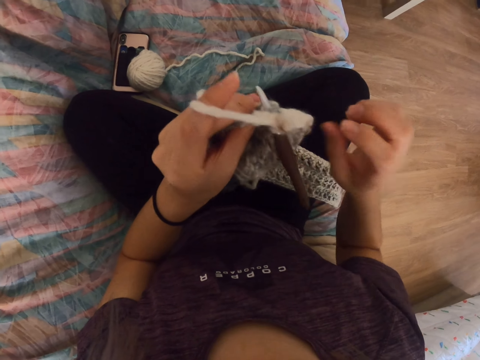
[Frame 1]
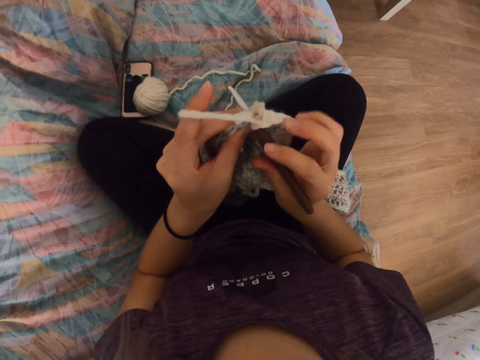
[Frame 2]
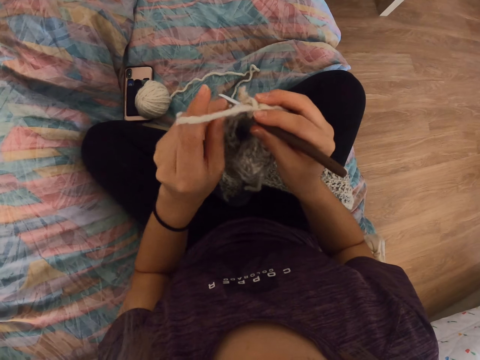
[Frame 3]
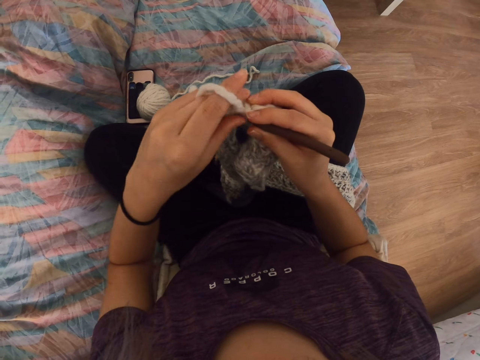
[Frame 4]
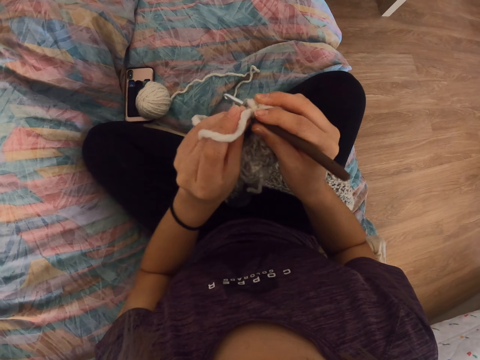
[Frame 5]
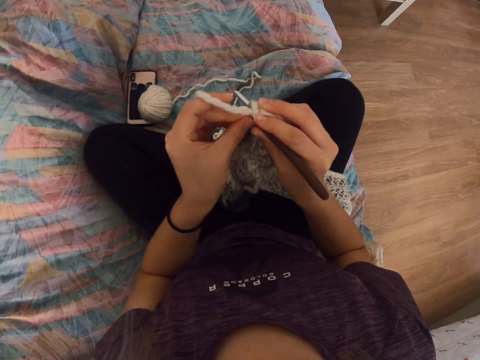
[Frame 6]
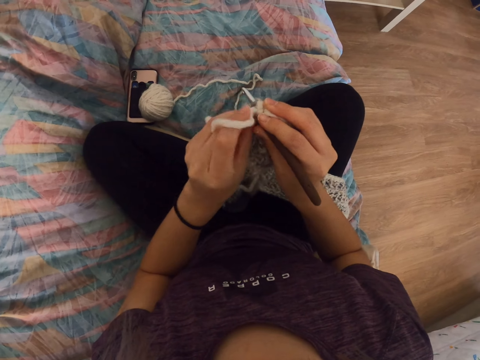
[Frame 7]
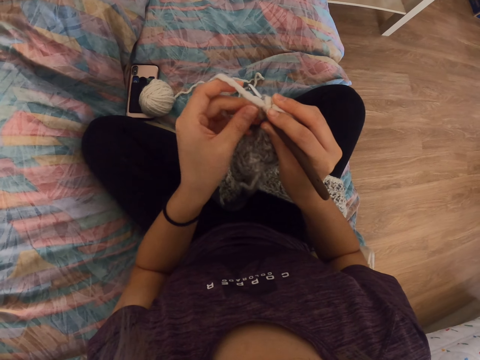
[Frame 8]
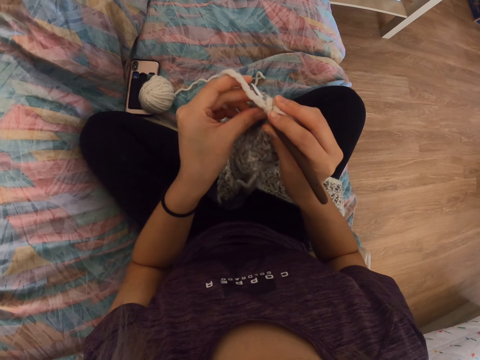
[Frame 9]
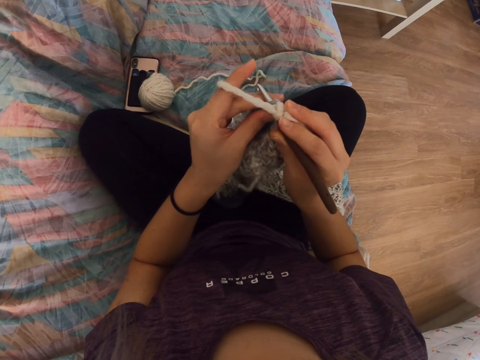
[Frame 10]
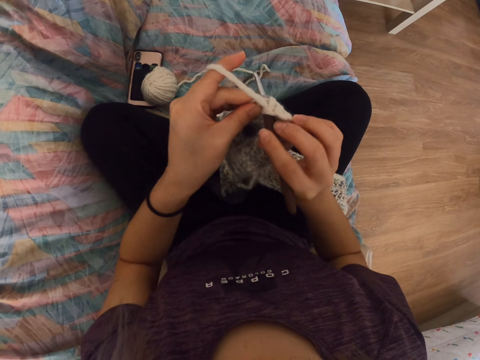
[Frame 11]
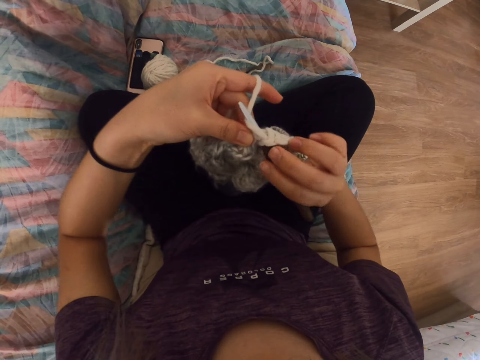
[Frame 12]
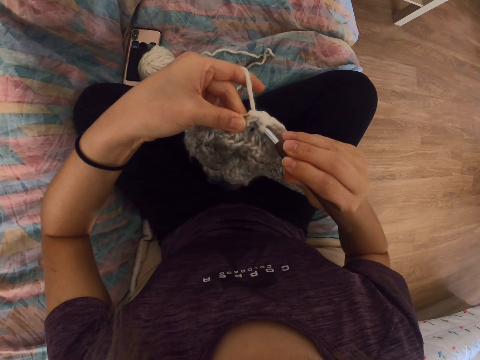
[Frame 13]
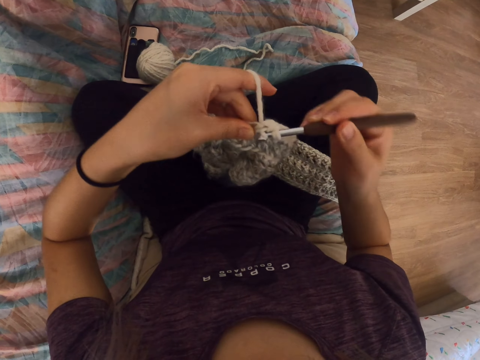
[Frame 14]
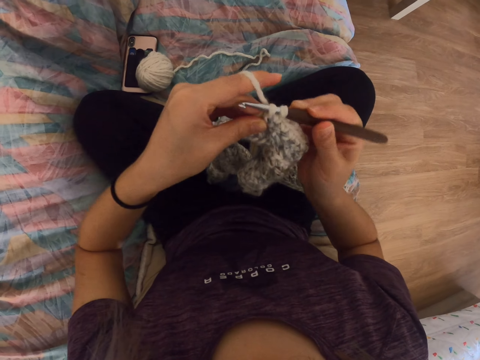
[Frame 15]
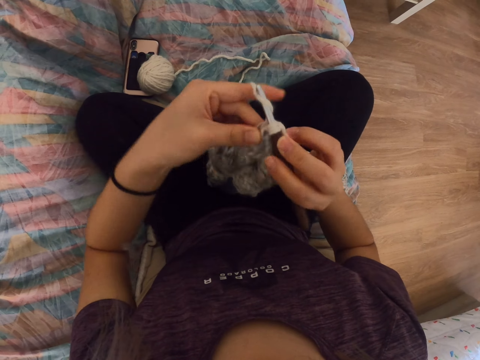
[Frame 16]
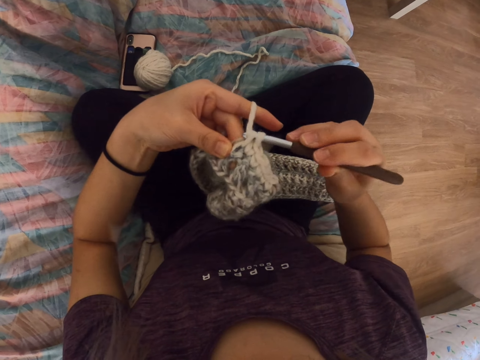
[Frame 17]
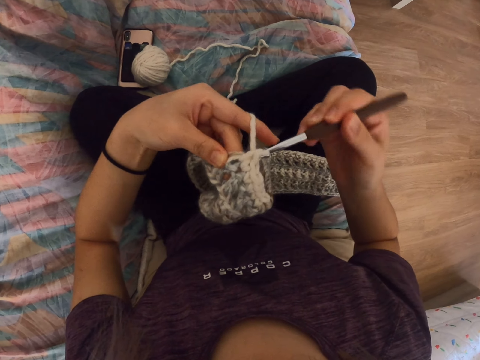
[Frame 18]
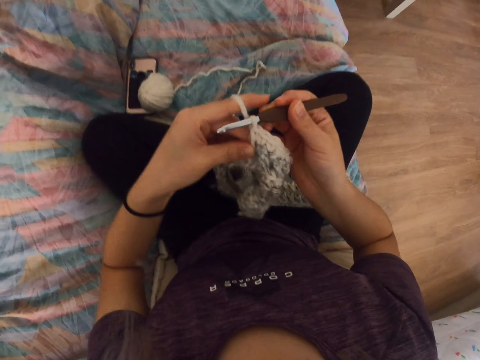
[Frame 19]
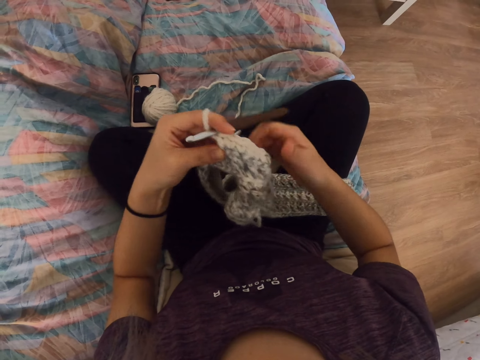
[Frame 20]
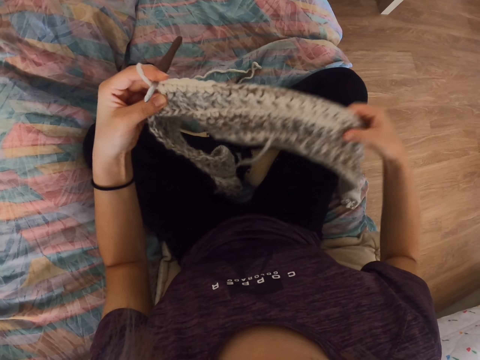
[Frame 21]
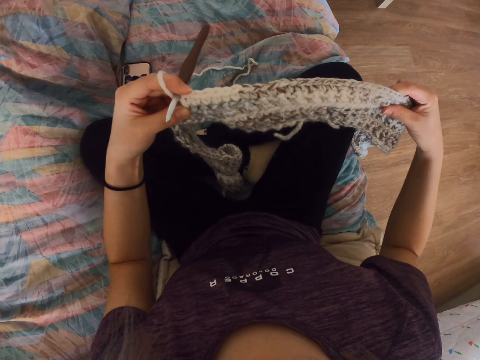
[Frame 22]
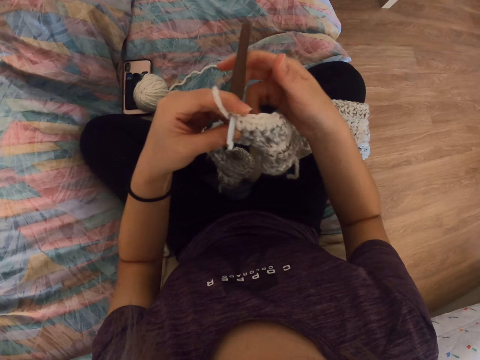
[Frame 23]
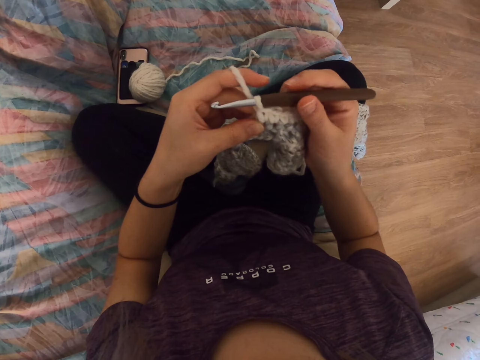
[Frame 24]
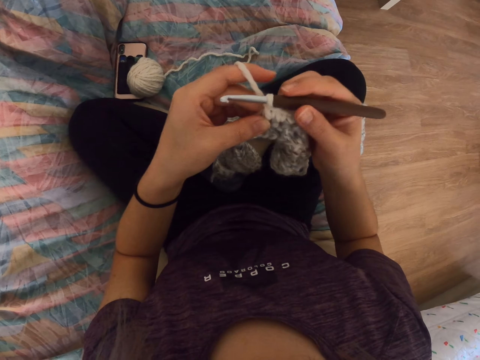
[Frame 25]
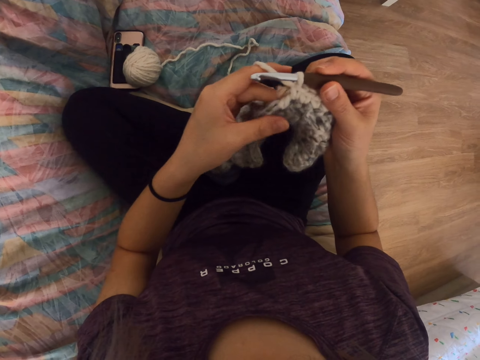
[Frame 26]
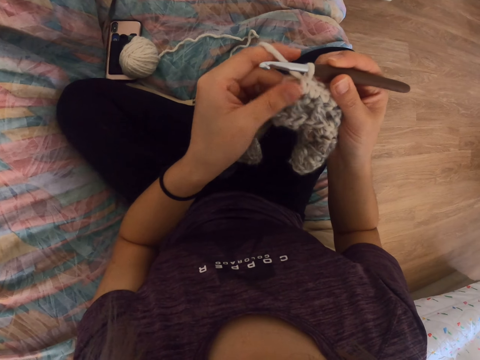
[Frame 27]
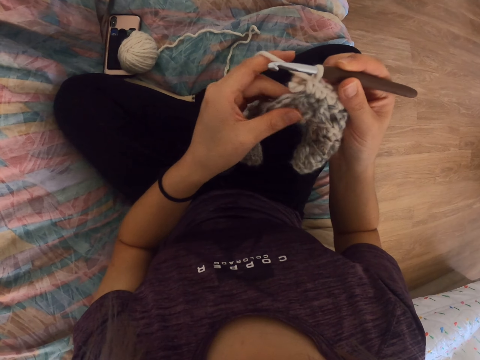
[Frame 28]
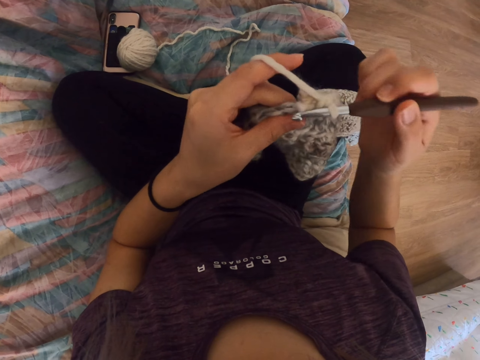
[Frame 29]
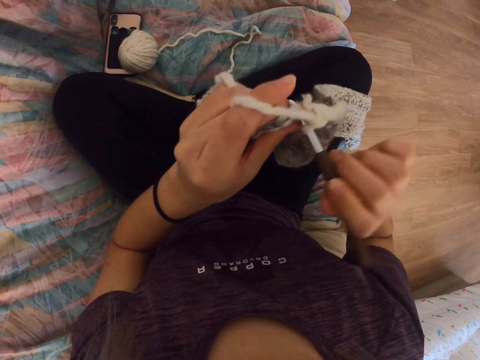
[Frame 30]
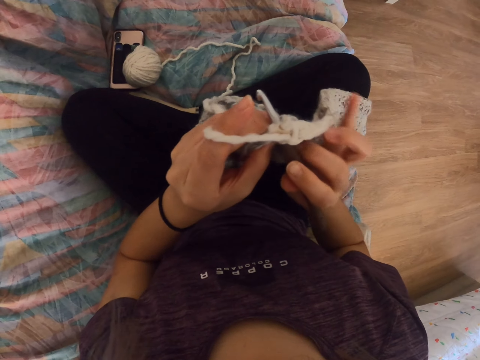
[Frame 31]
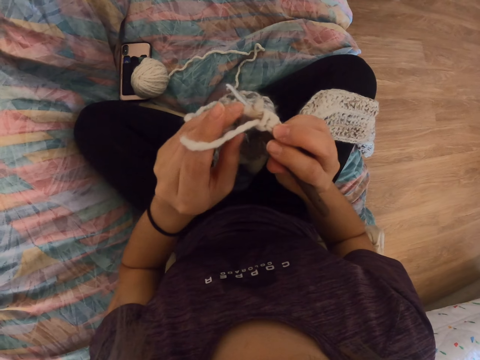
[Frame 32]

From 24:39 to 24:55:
The camera wearer aligns the thread. They knit a thread.

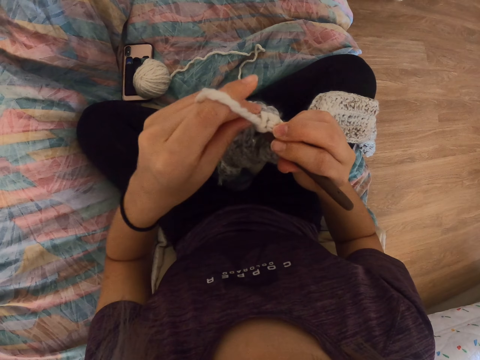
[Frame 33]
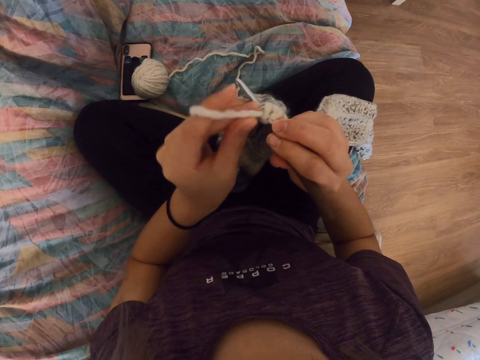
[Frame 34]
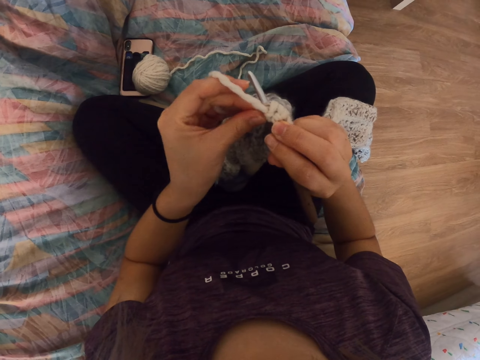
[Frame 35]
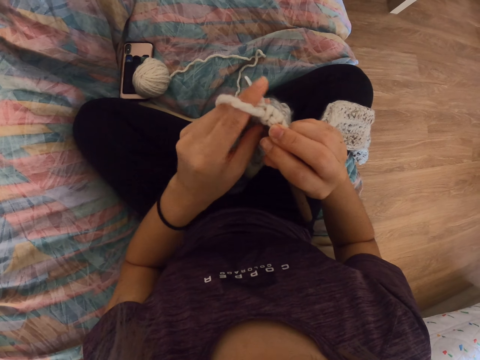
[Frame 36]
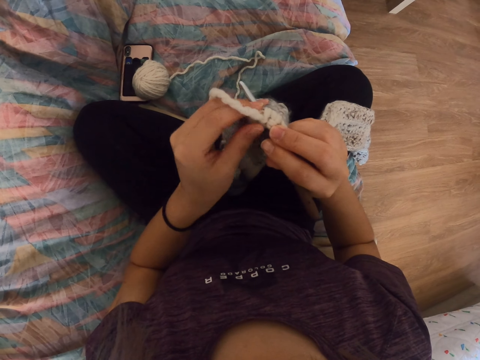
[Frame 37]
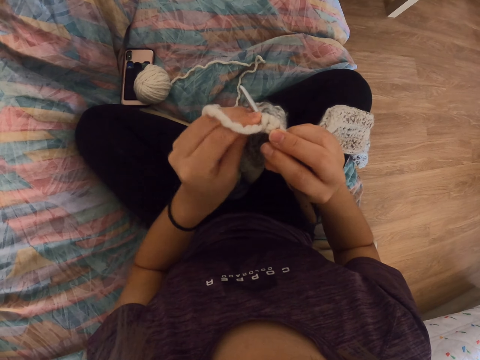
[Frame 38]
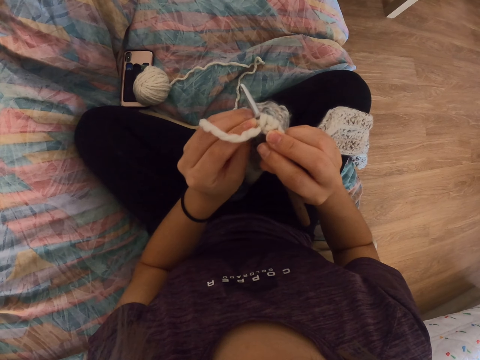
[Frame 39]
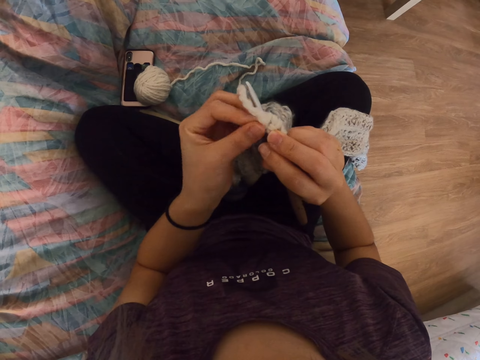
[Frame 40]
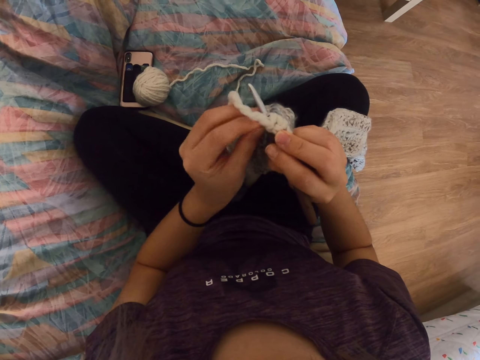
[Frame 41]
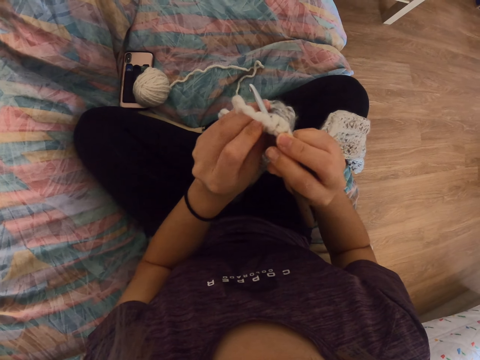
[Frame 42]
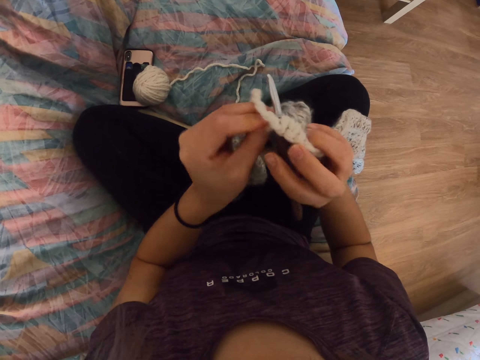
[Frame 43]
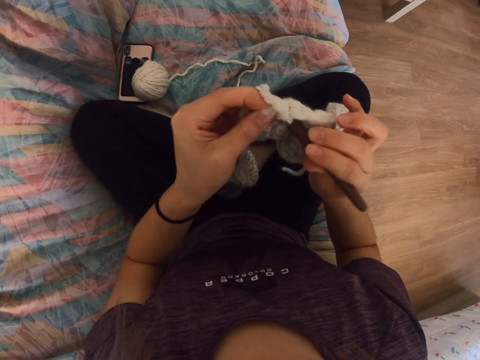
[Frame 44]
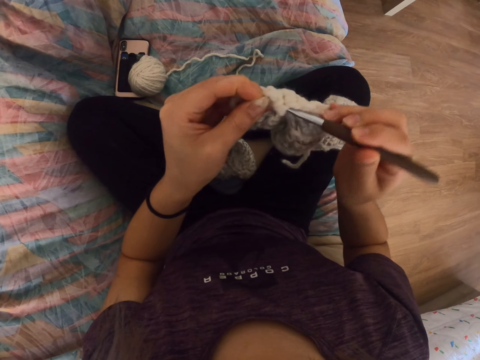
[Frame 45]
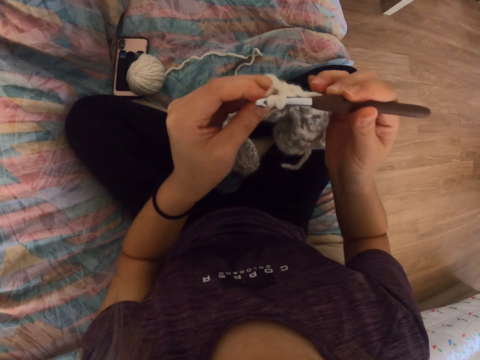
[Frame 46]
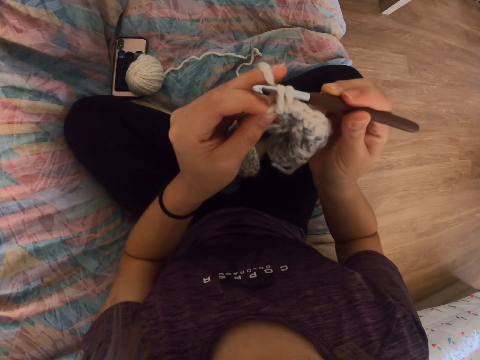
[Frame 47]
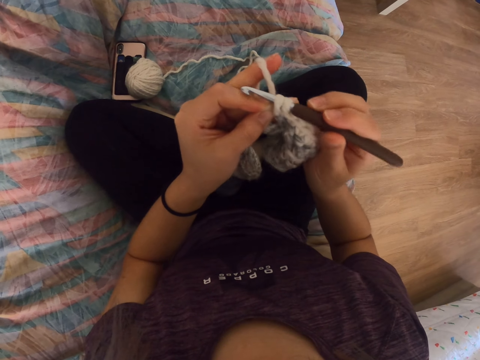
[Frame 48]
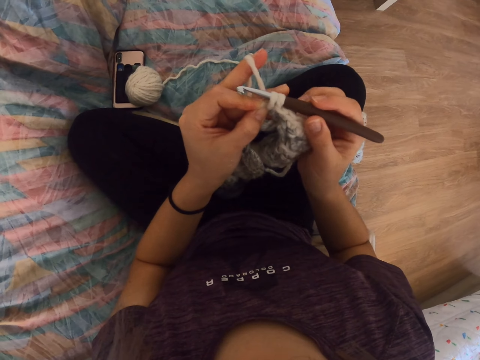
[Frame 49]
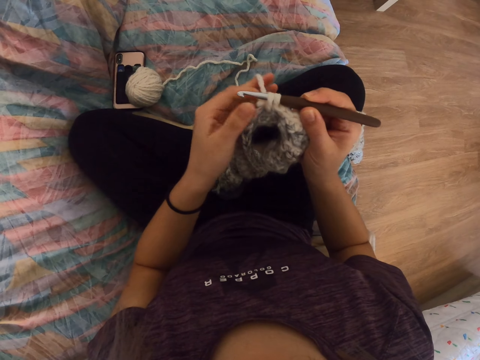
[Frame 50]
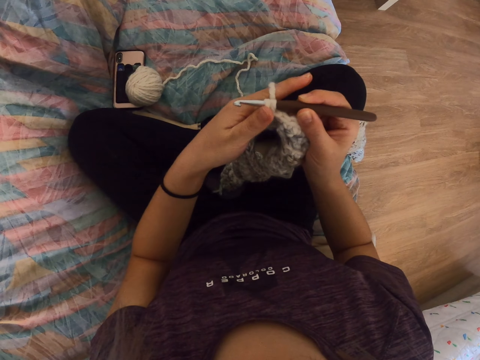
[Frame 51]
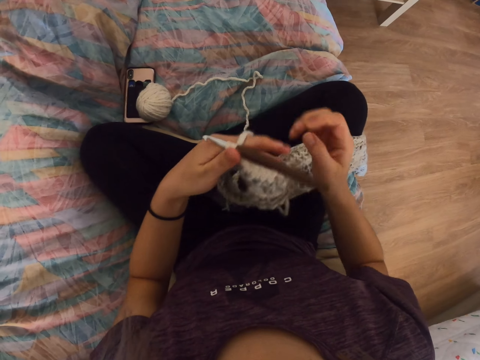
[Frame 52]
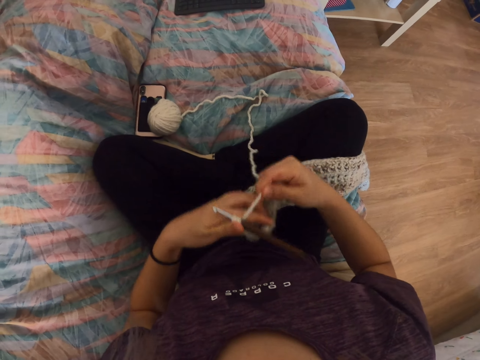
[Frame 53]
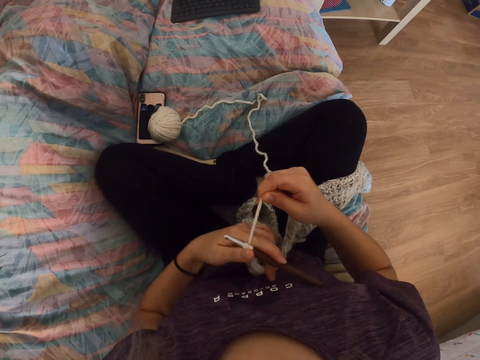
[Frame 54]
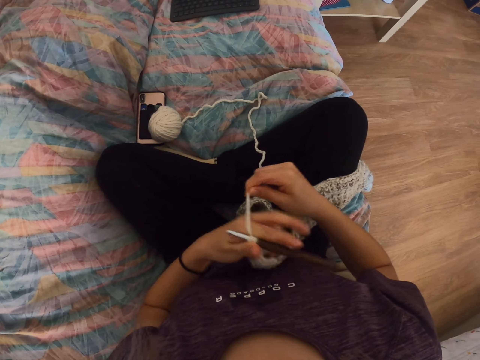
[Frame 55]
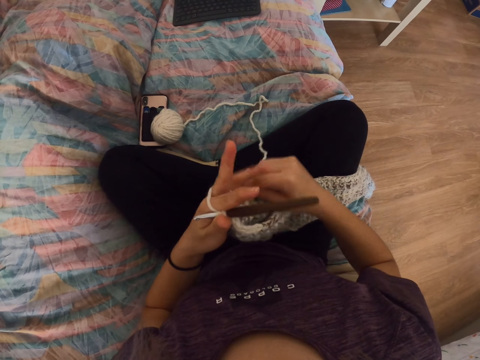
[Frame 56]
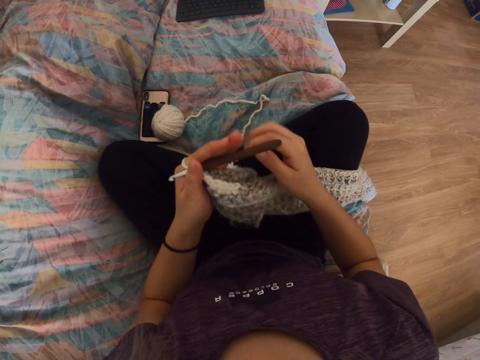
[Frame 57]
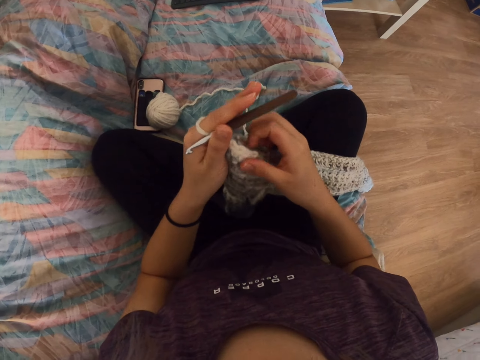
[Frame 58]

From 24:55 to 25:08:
The camera wearer rolls the thread on the hand.
